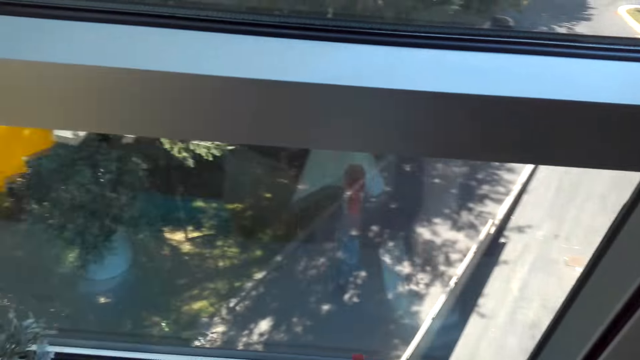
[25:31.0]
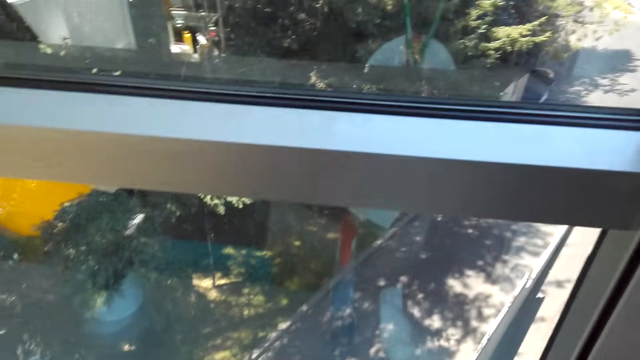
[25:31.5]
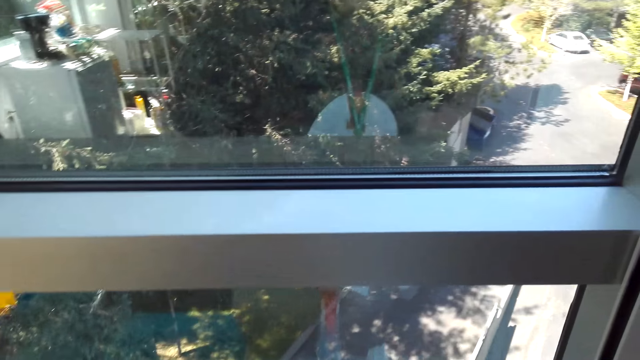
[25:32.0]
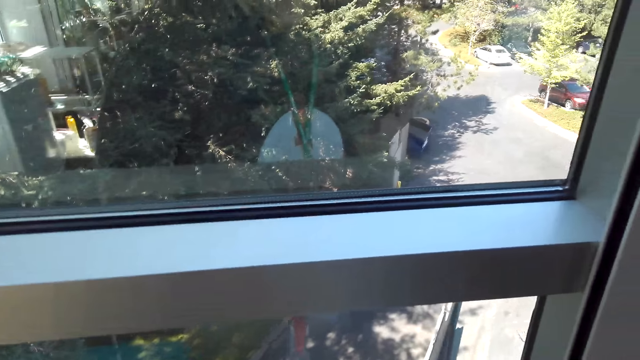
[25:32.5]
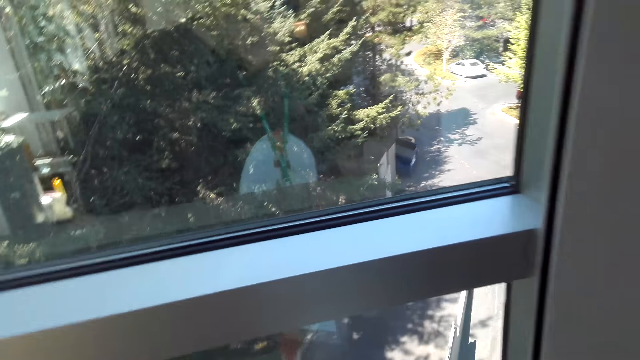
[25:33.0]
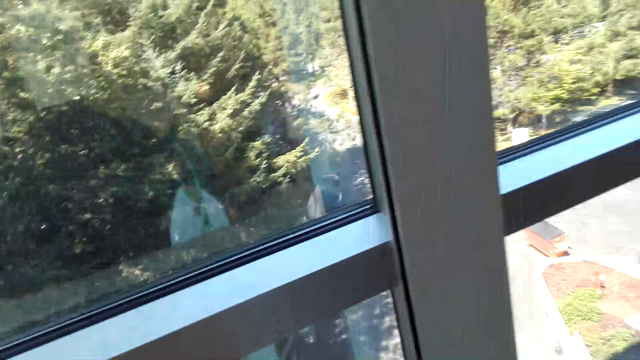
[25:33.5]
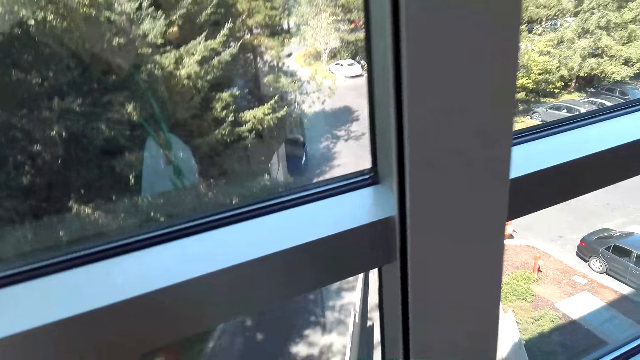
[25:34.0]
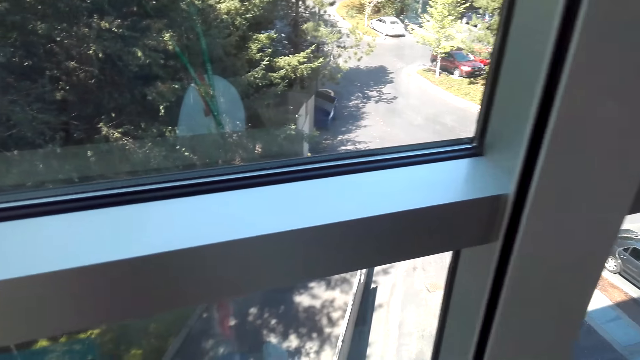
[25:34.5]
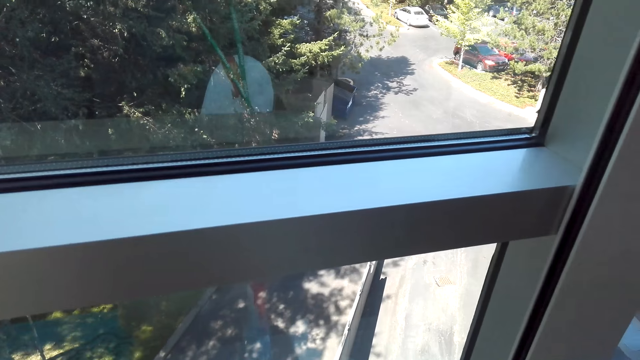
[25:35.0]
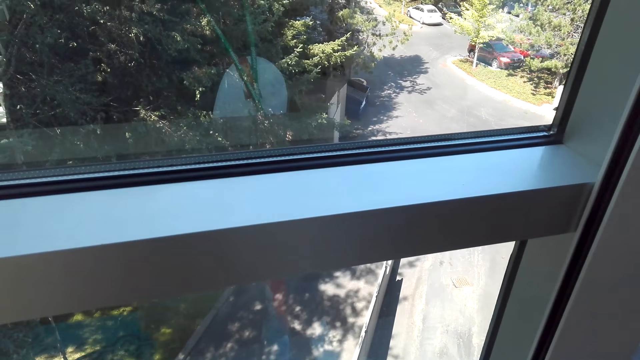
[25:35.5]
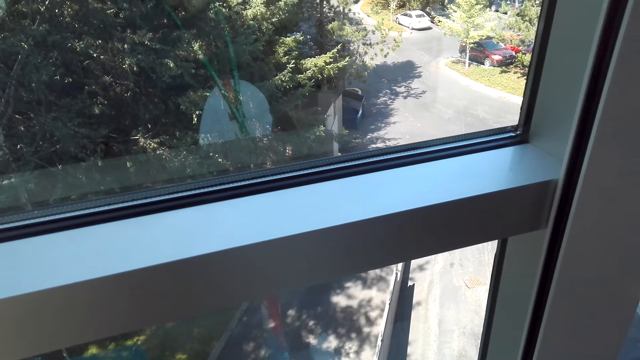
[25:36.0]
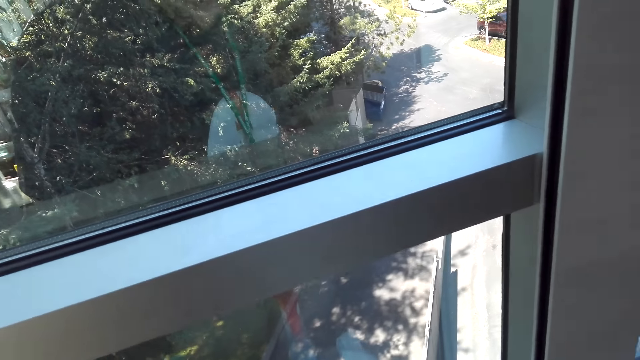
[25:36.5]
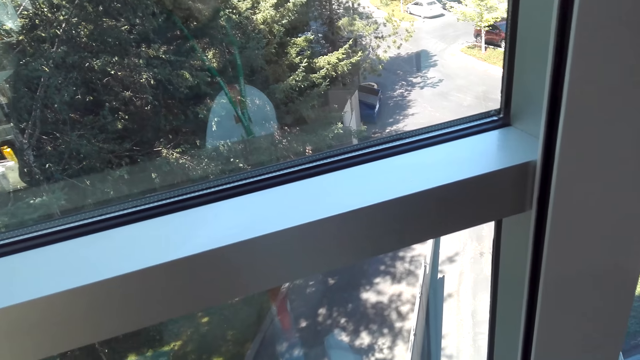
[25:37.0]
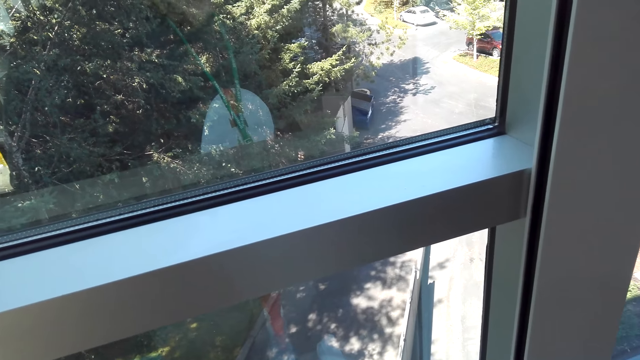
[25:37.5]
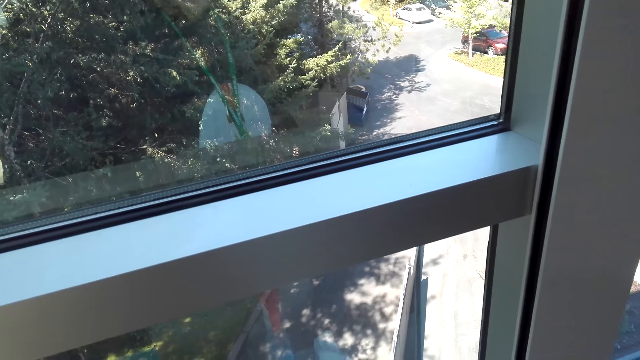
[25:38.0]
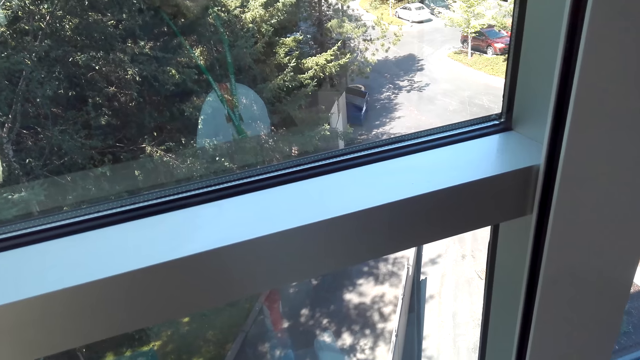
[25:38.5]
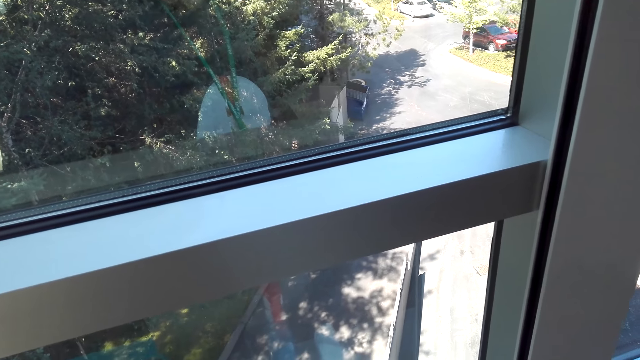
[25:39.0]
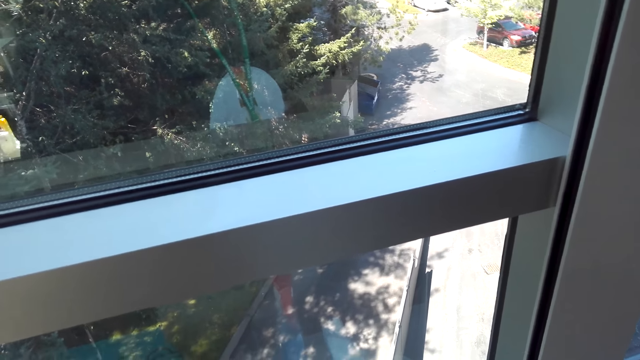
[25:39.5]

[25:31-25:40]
The camera wearer cuts a piece of tissue from the roll.

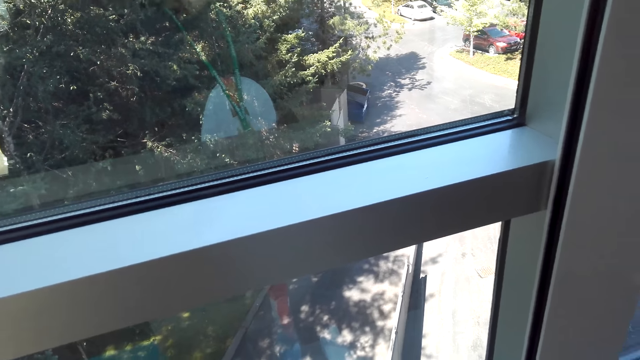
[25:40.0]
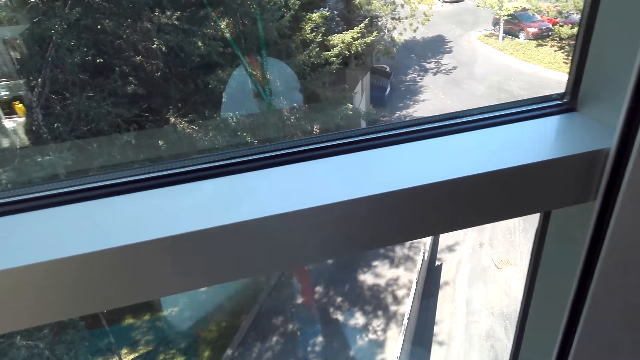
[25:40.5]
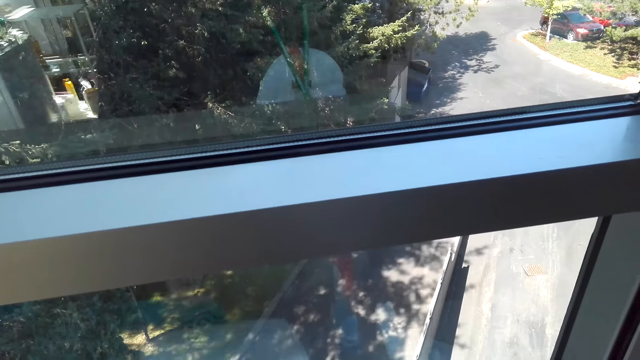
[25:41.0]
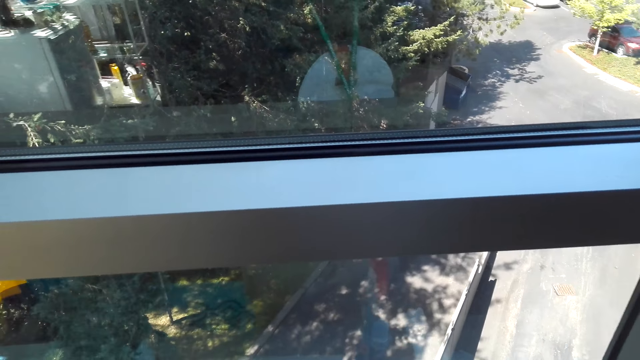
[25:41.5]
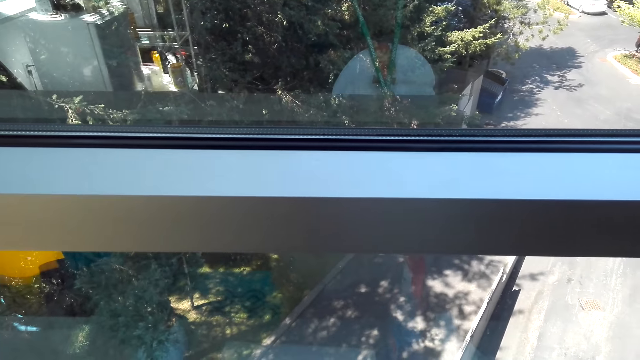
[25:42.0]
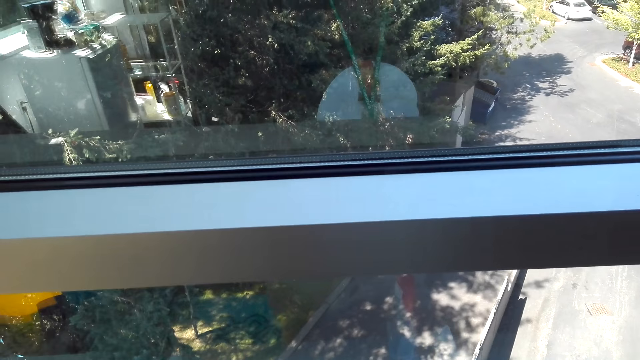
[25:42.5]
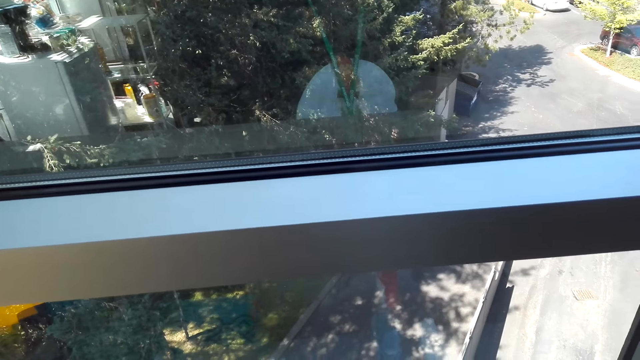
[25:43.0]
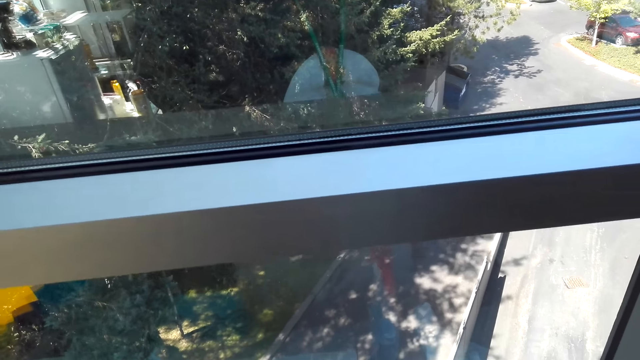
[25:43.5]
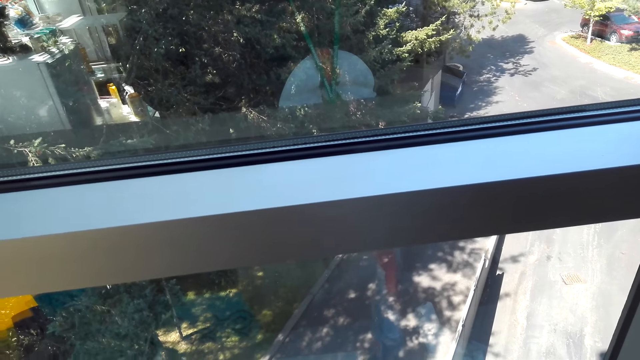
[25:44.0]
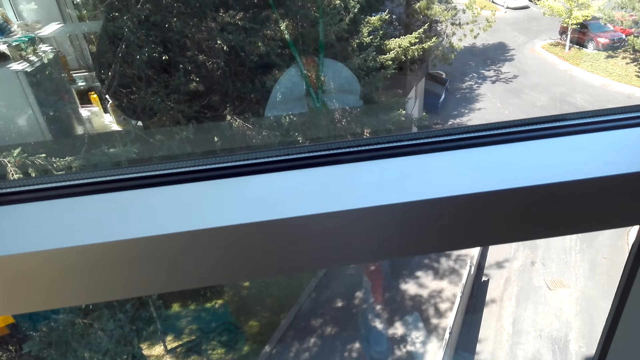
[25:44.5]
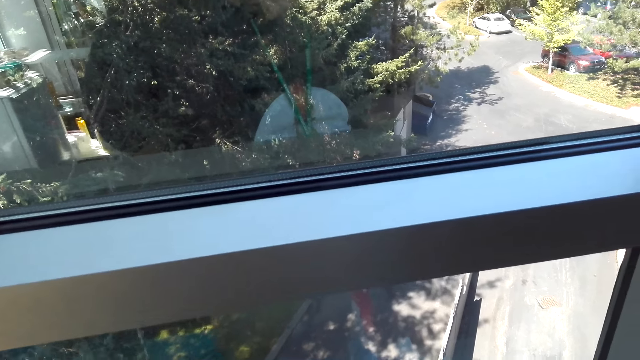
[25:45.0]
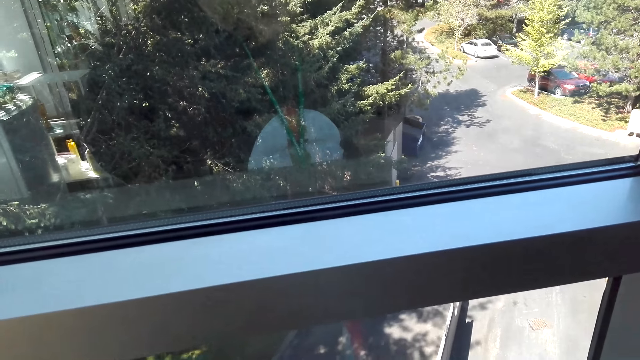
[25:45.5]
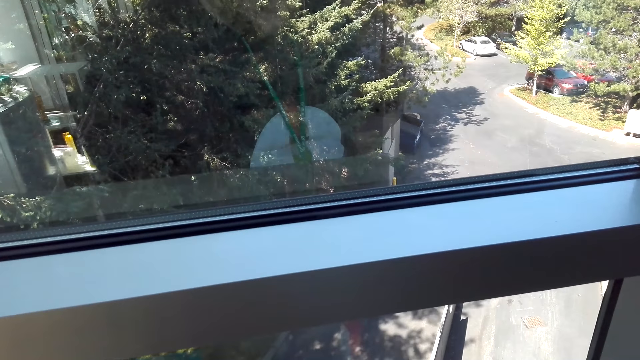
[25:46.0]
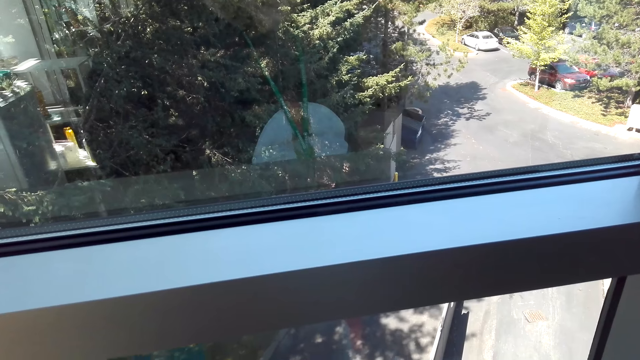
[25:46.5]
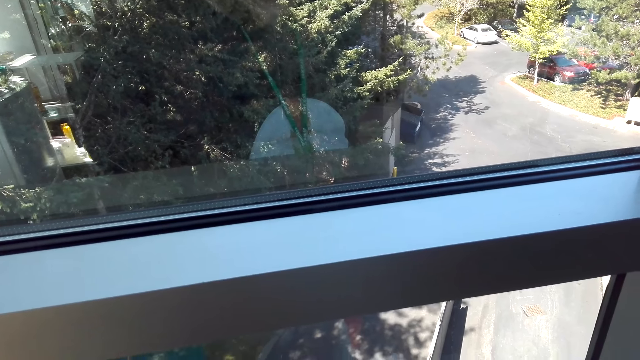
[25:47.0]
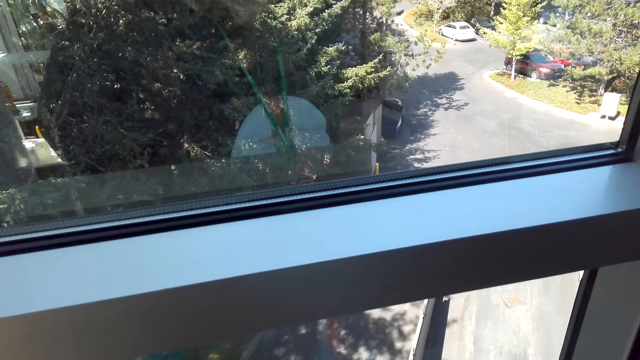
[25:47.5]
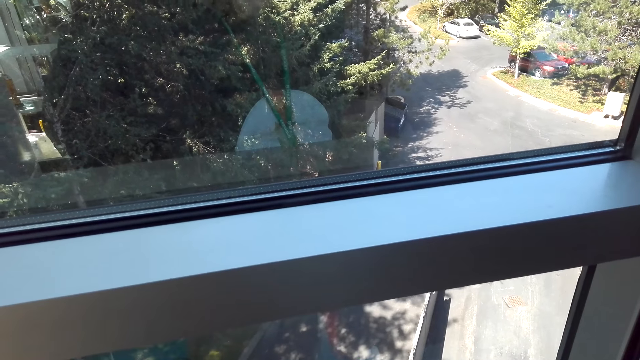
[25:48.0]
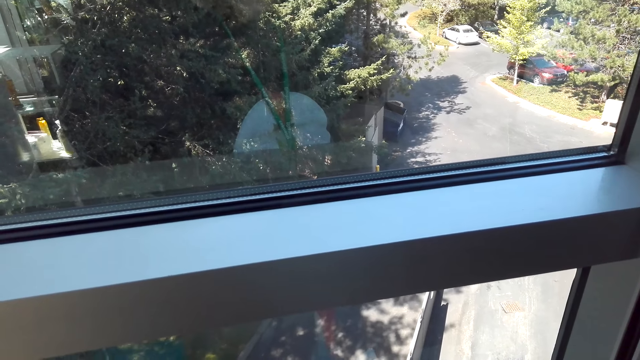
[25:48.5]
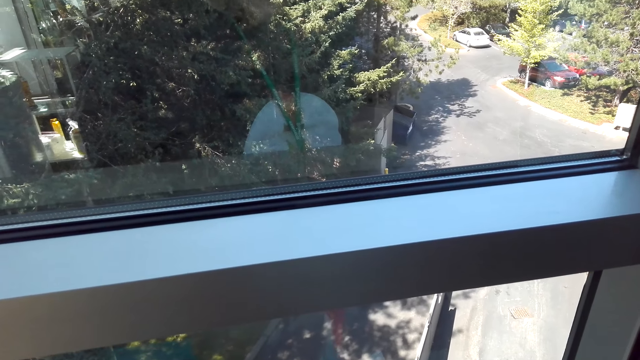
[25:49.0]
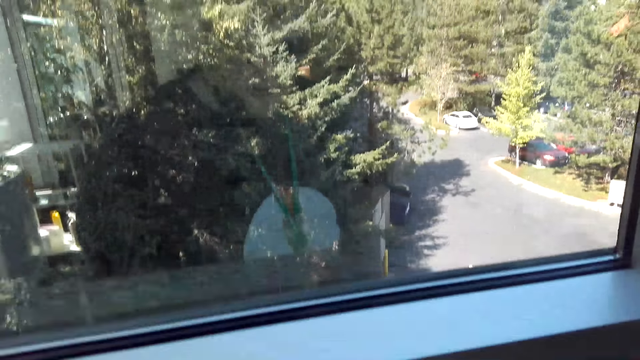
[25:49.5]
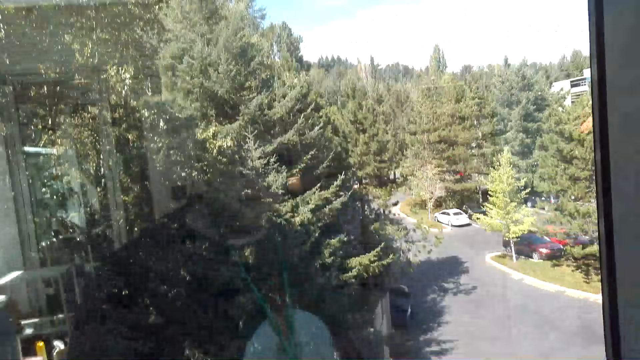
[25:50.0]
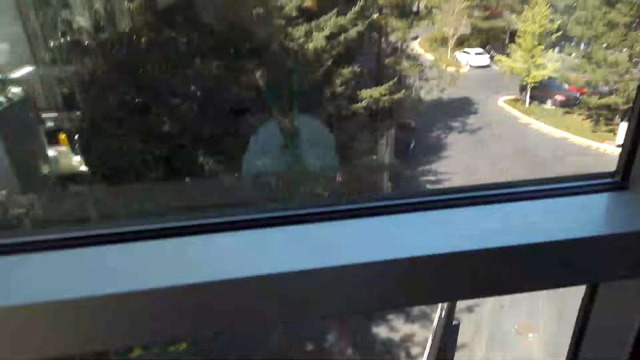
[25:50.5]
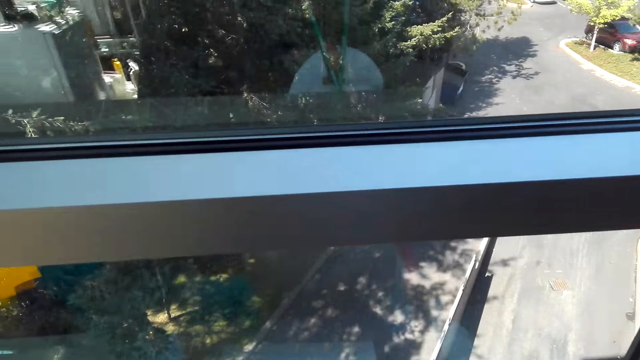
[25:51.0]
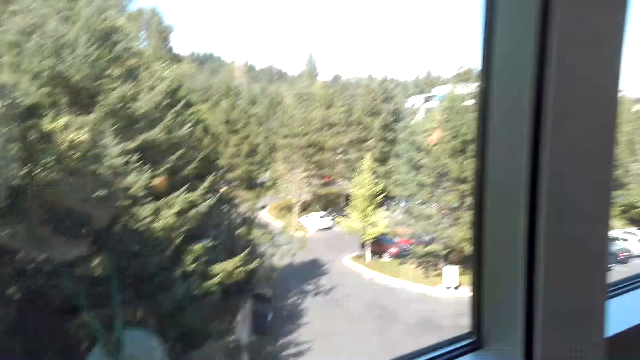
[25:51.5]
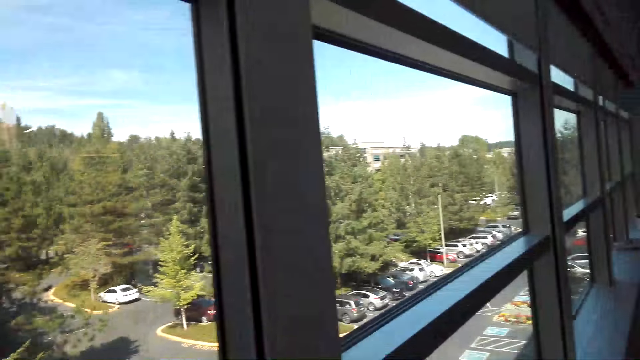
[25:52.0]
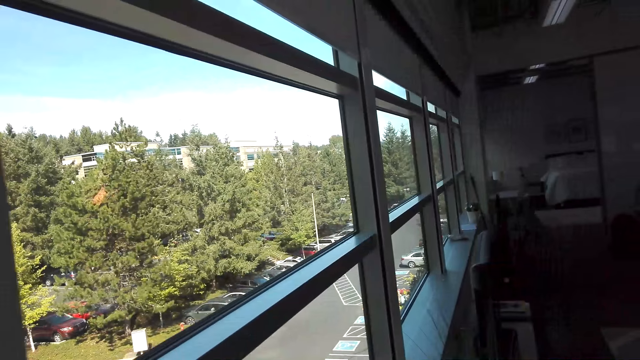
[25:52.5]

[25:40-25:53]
The camera wearer throws a piece of tissue down. A man talks with the camera wearer.
